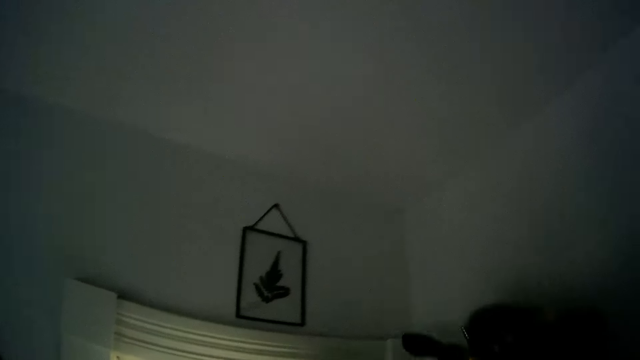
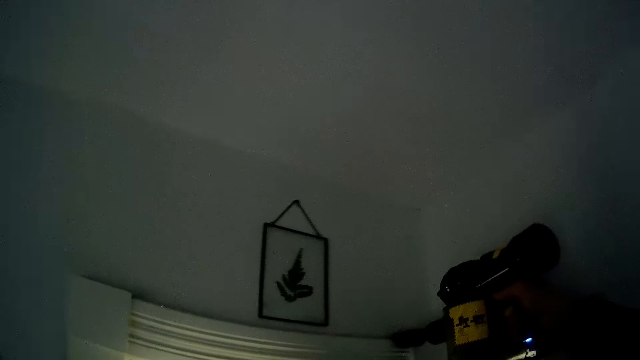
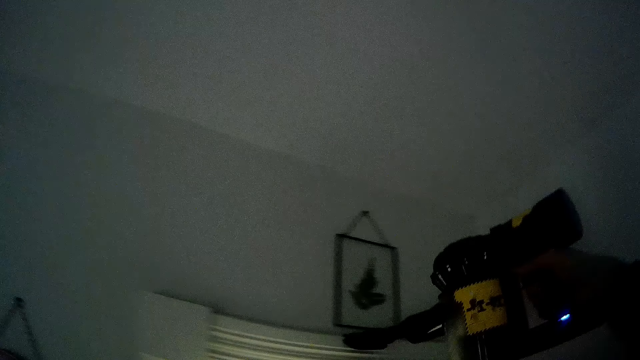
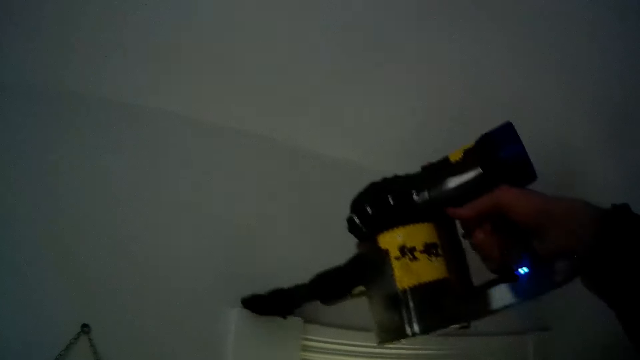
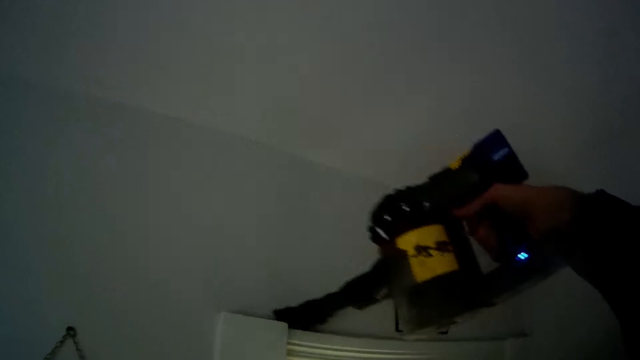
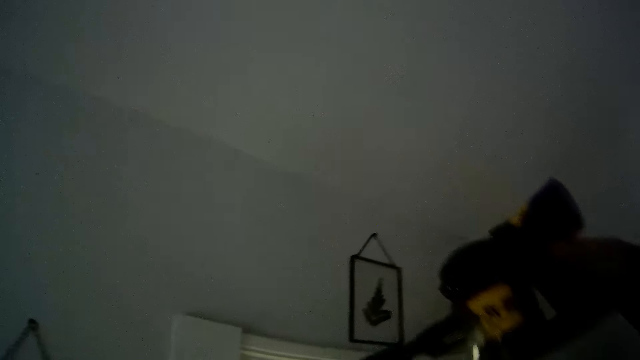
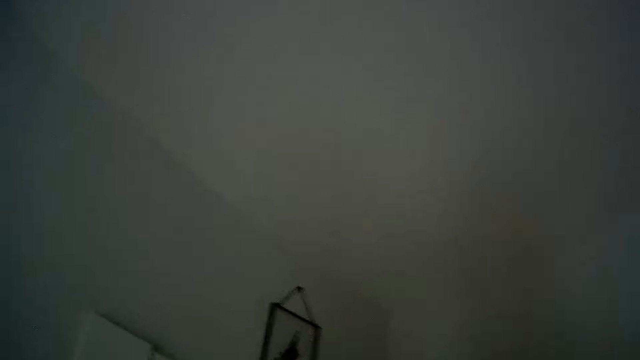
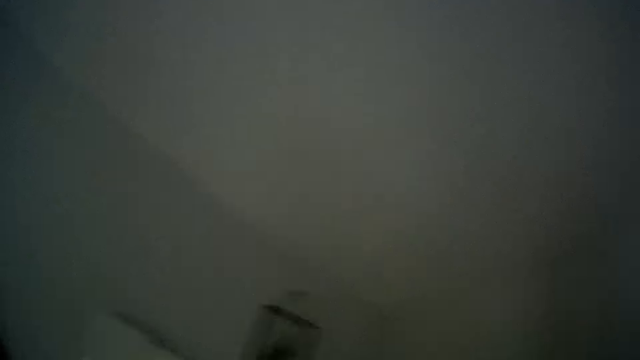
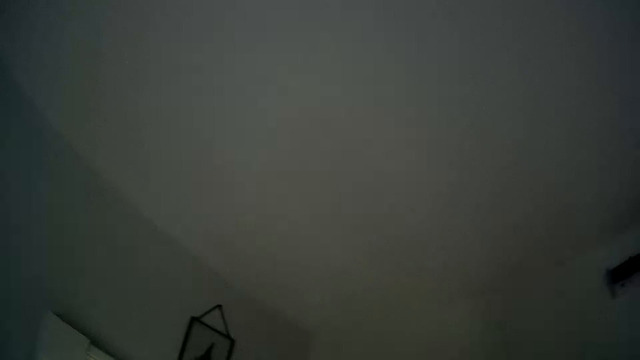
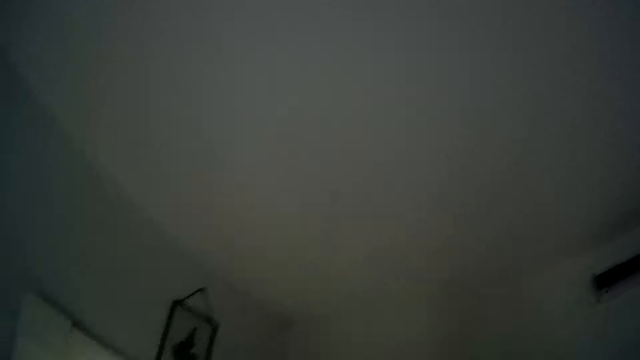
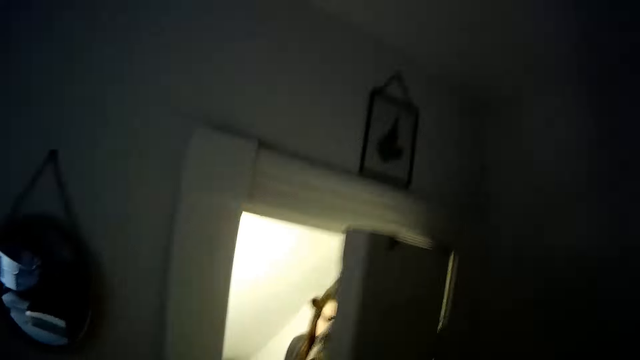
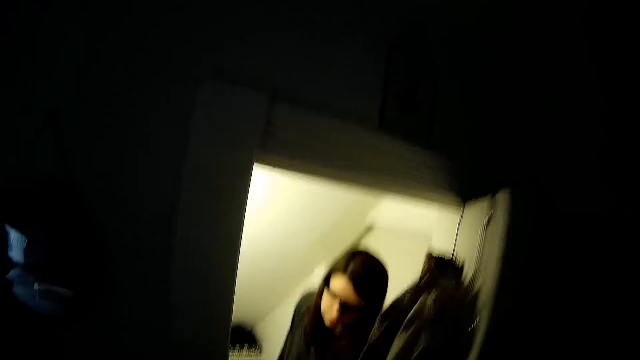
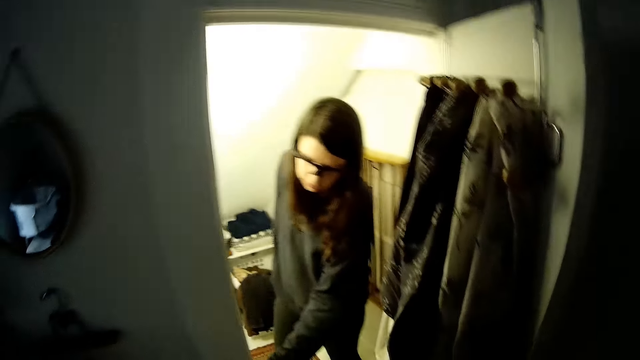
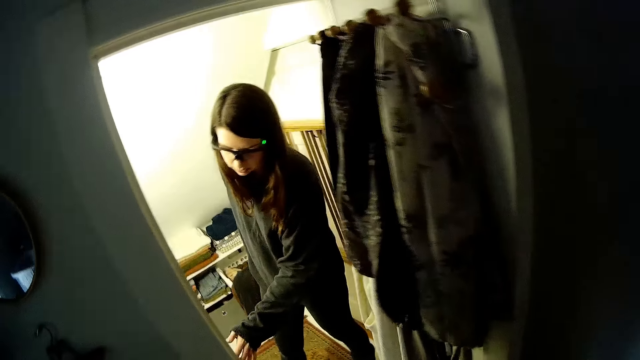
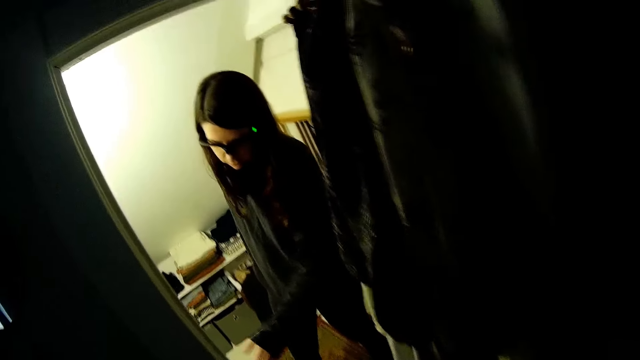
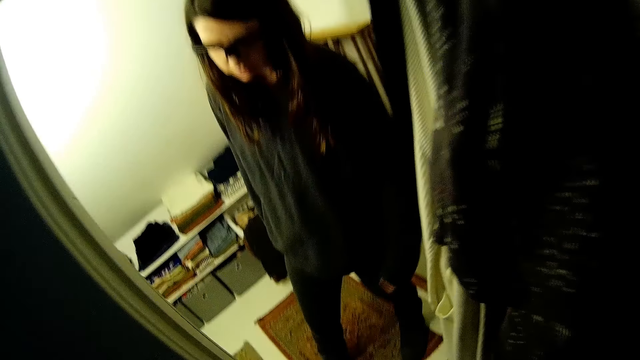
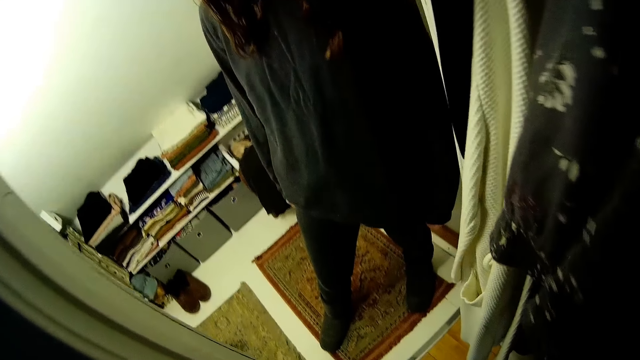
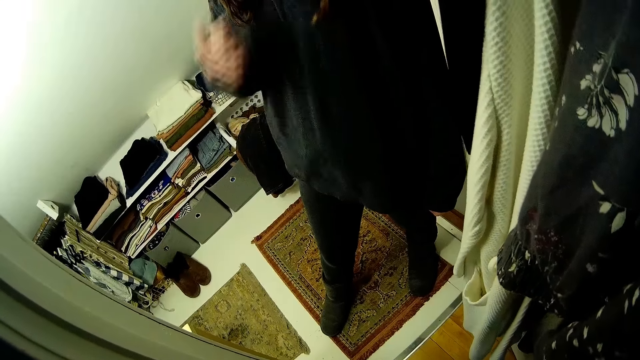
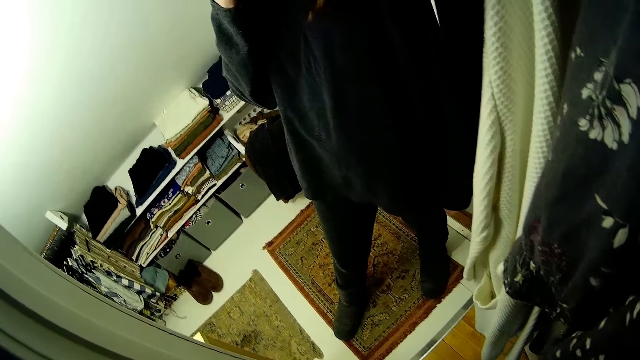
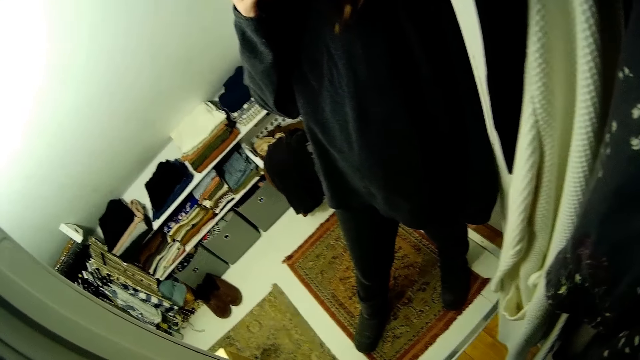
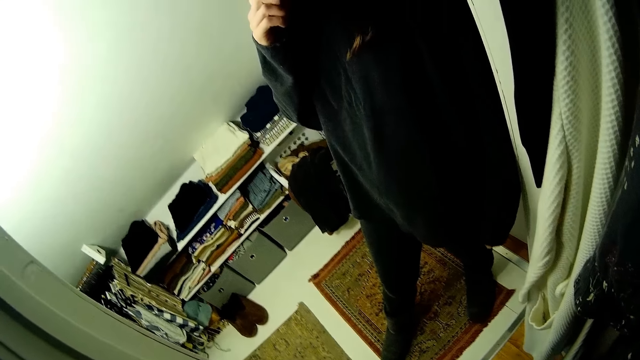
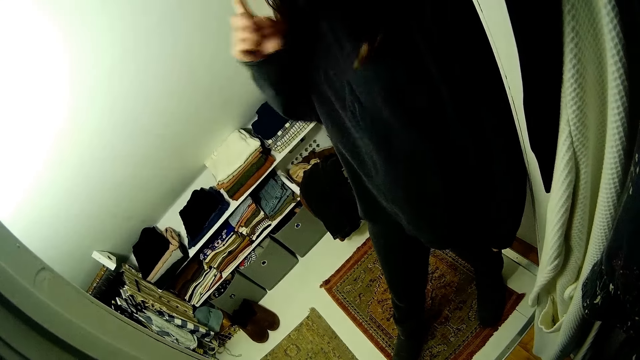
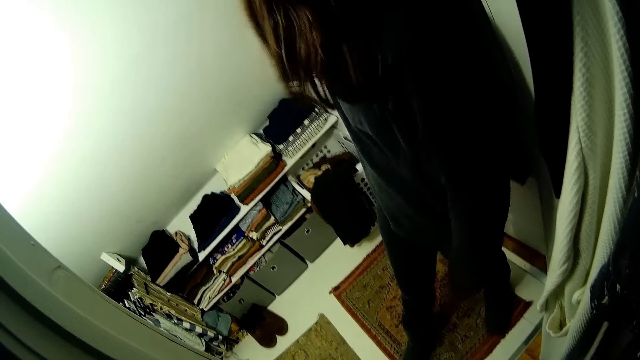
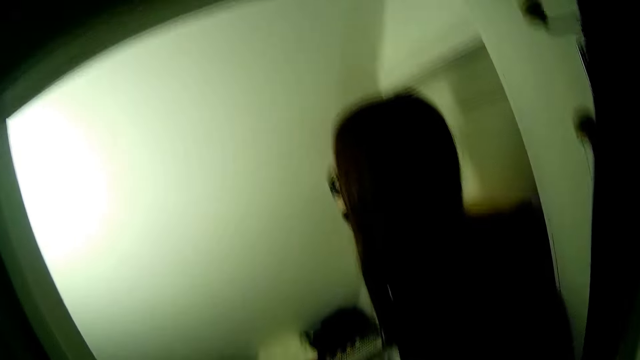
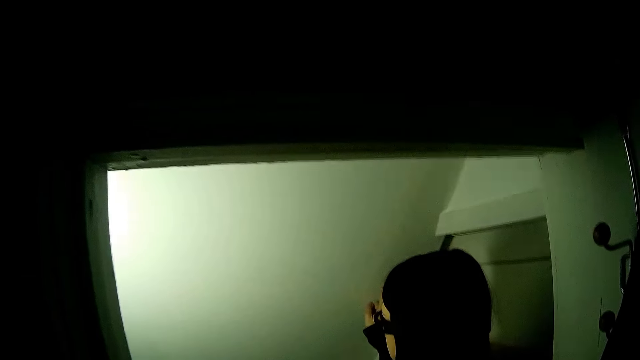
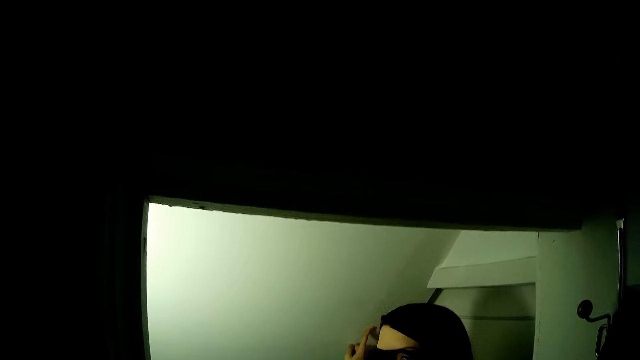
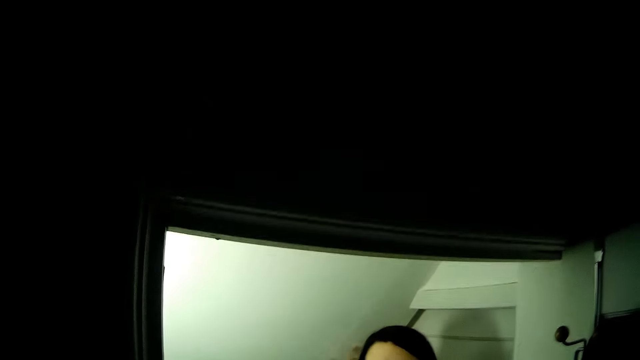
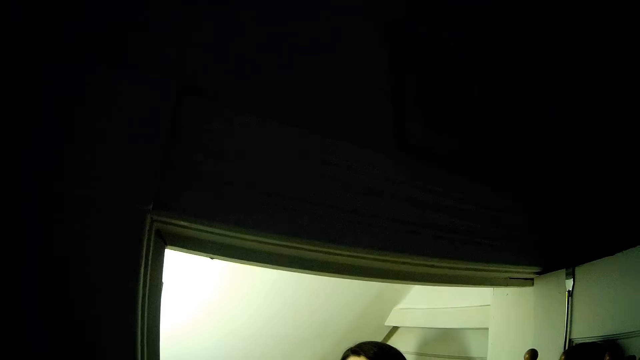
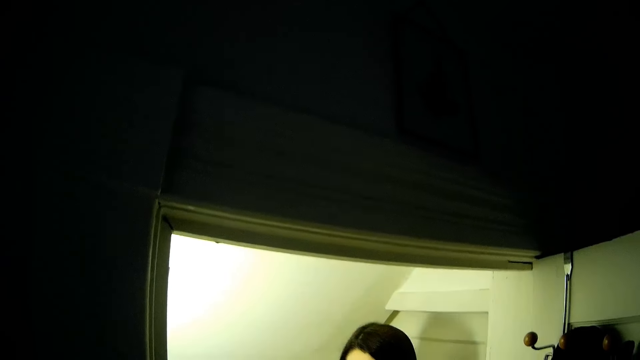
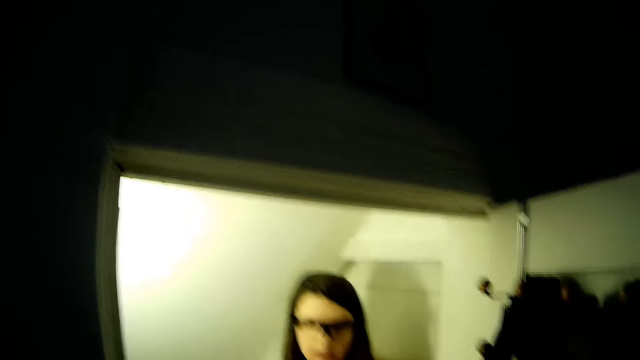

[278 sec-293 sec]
The woman interacts with the camera wearer. The camera wearer stops the vacuum. The woman opens the closet door with her left hand. The woman picks her nose with her right hand. The woman touches a wall with her right hand.

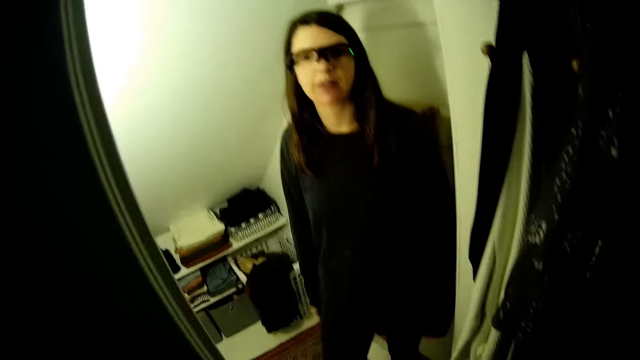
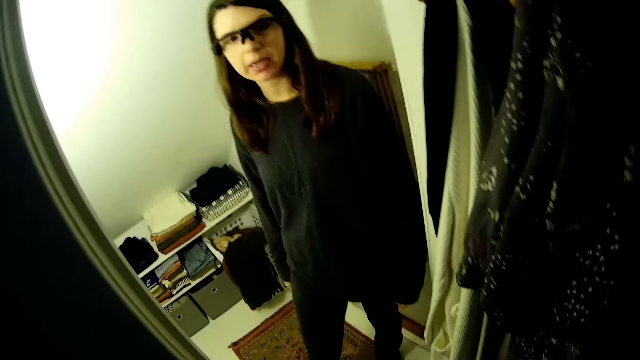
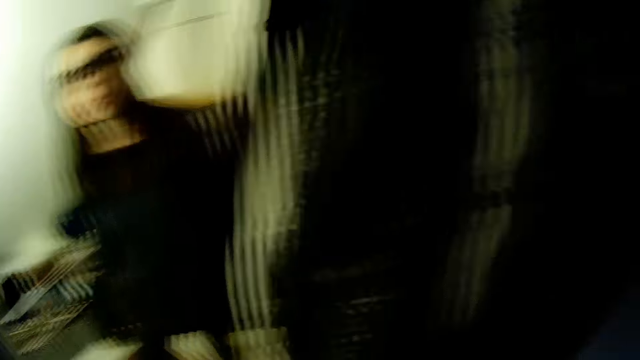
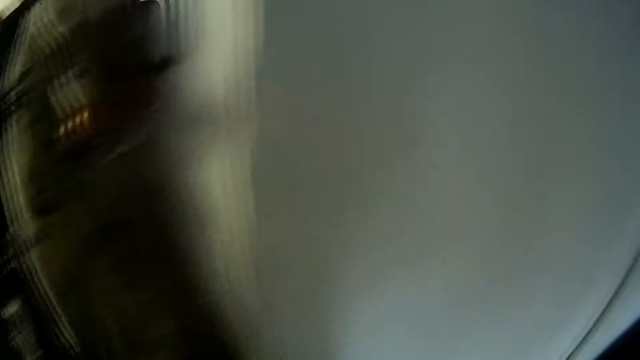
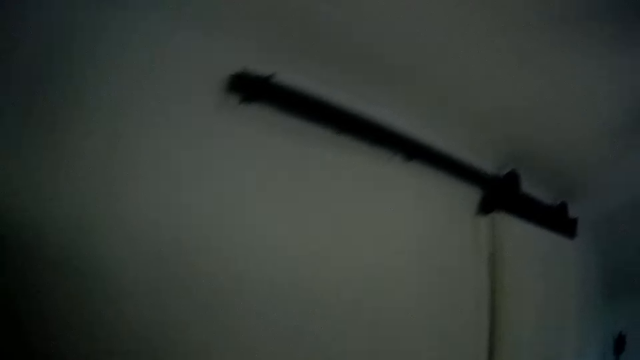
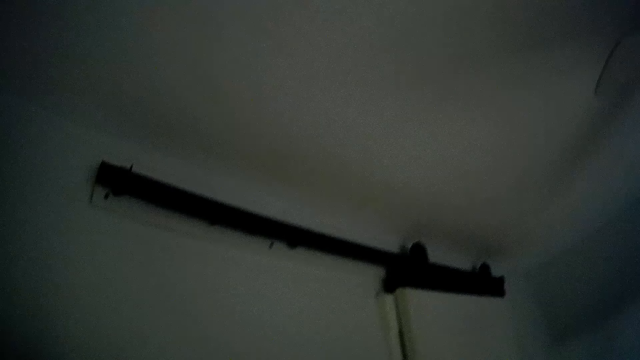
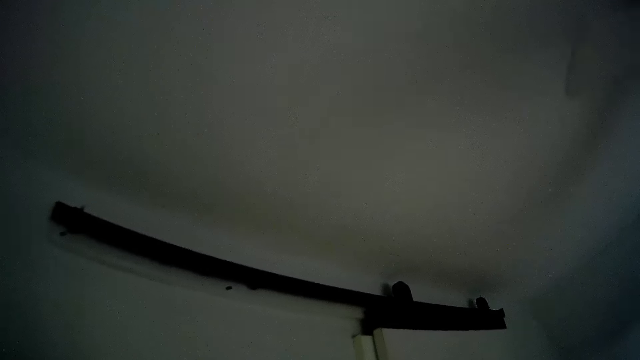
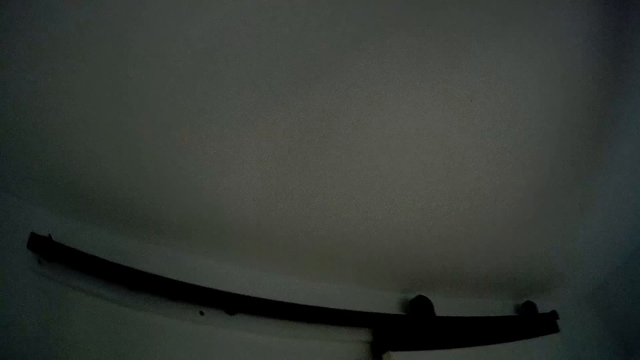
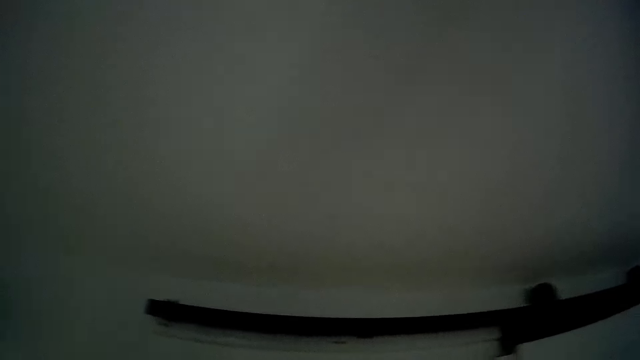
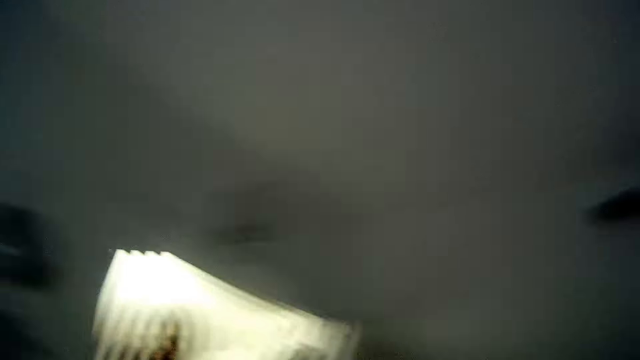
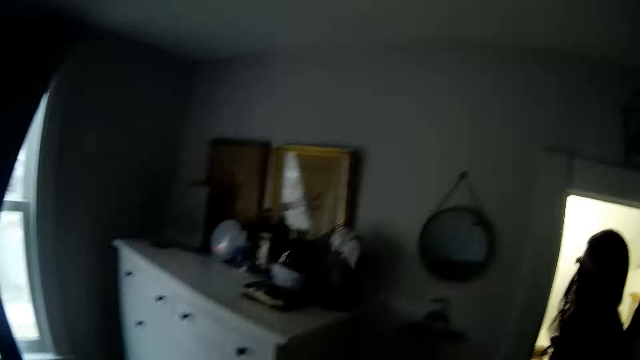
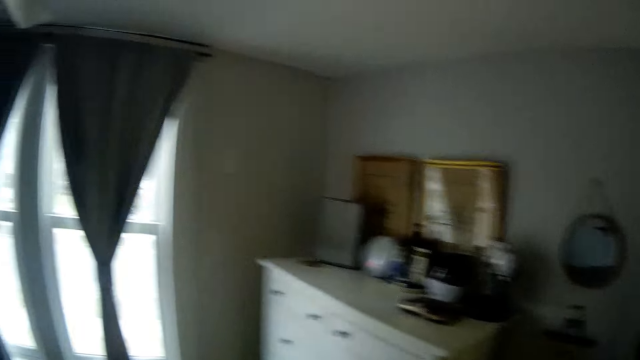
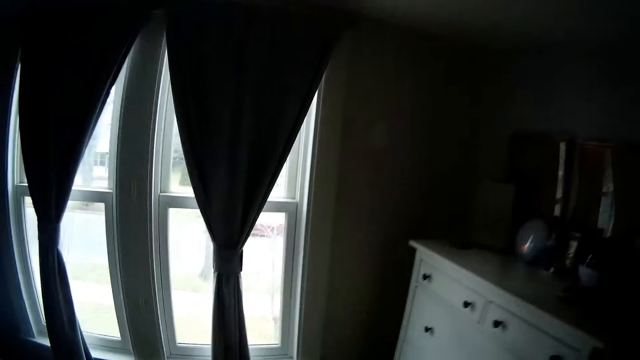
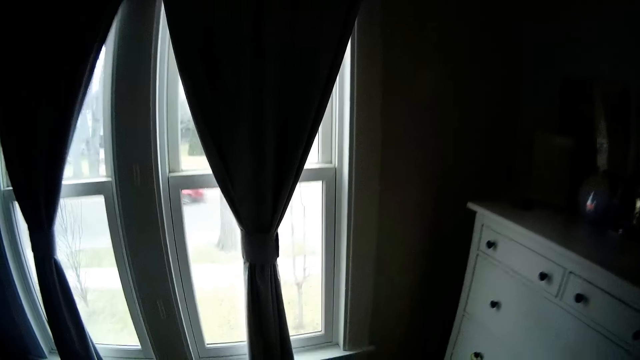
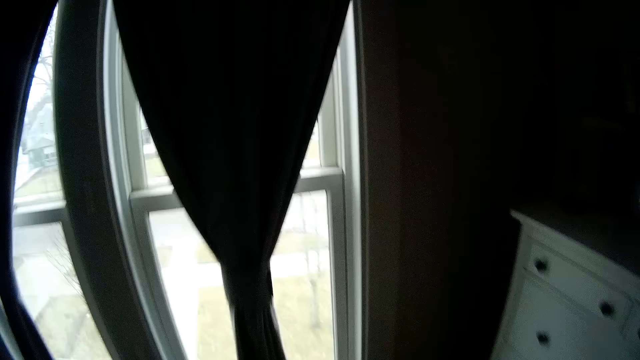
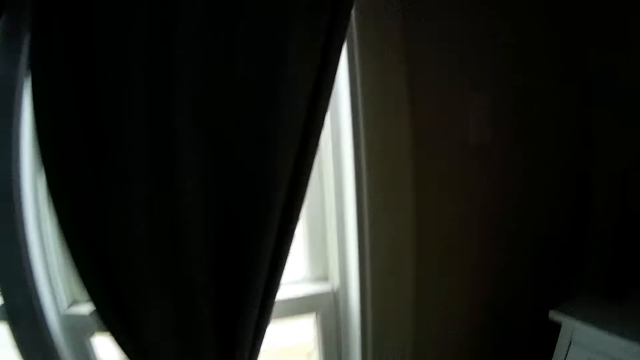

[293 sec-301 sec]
The camera wearer looks around. They walk to a window.
